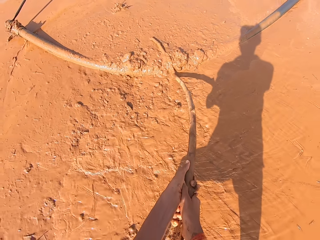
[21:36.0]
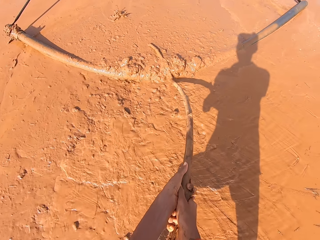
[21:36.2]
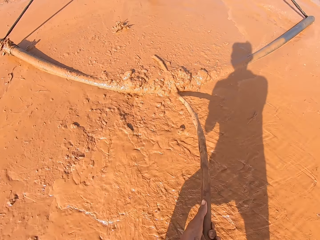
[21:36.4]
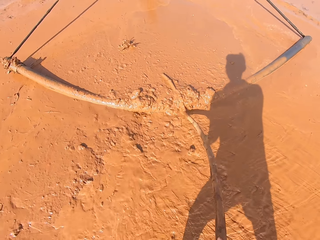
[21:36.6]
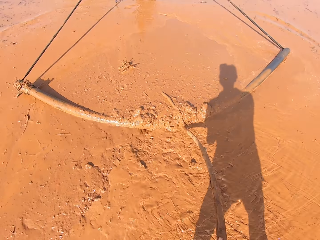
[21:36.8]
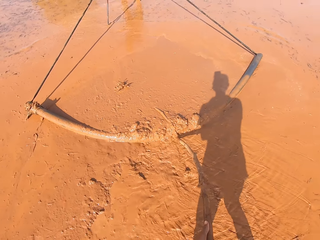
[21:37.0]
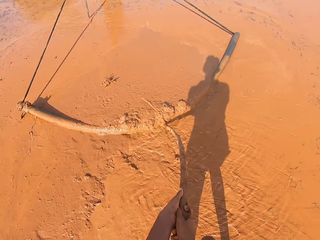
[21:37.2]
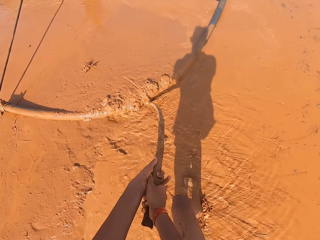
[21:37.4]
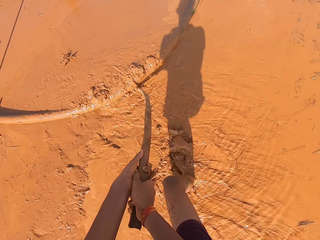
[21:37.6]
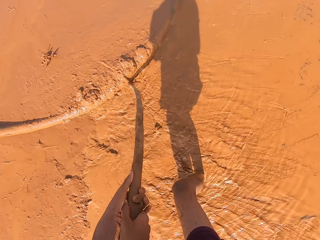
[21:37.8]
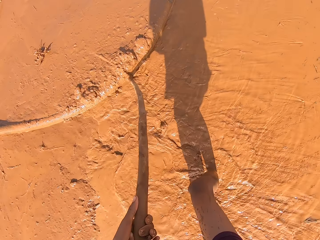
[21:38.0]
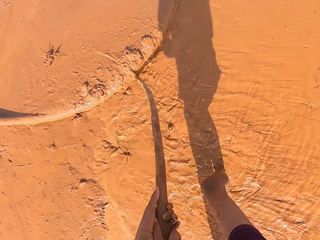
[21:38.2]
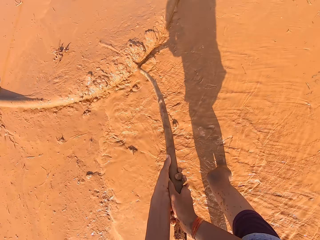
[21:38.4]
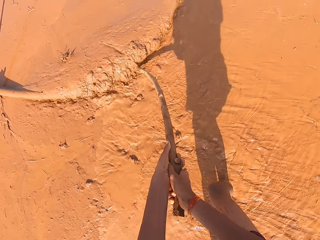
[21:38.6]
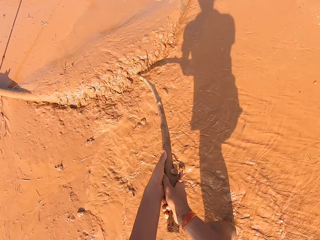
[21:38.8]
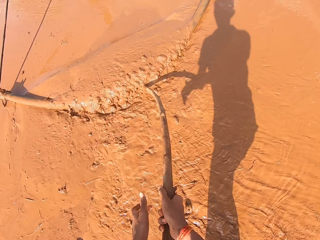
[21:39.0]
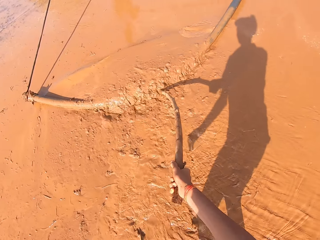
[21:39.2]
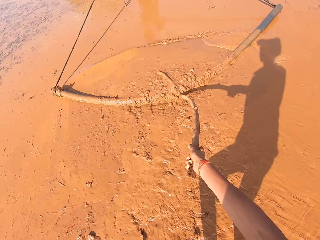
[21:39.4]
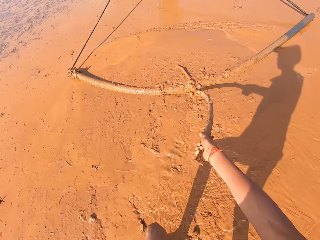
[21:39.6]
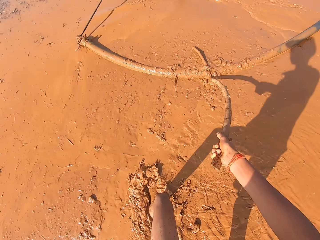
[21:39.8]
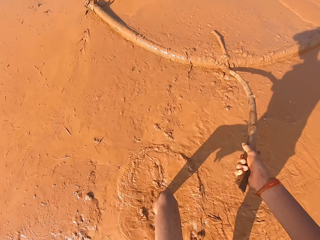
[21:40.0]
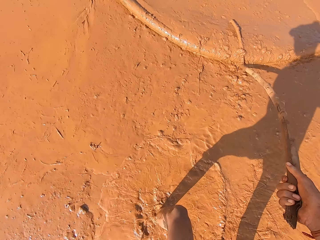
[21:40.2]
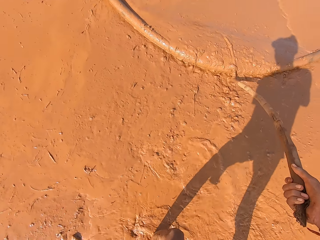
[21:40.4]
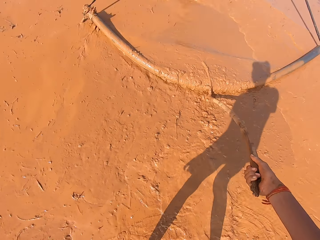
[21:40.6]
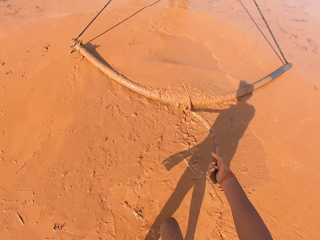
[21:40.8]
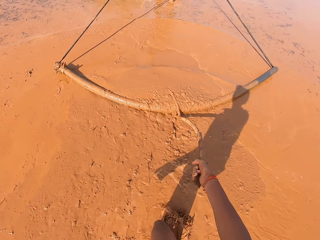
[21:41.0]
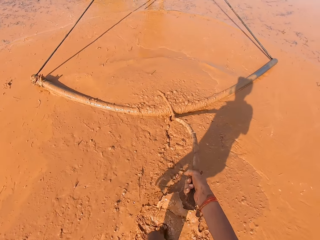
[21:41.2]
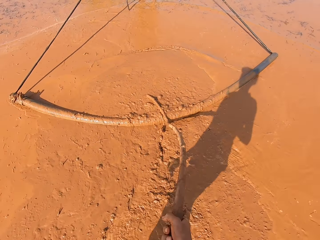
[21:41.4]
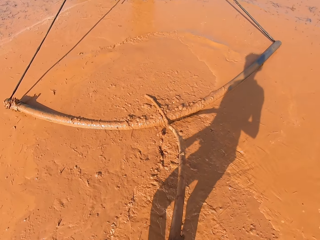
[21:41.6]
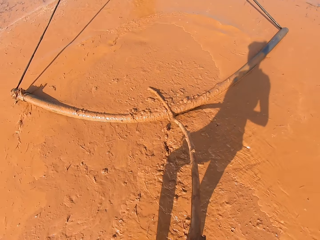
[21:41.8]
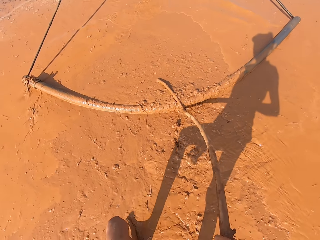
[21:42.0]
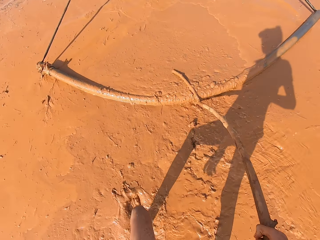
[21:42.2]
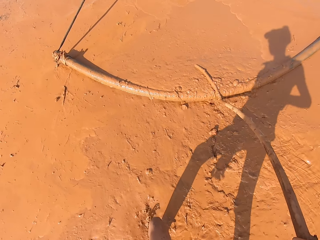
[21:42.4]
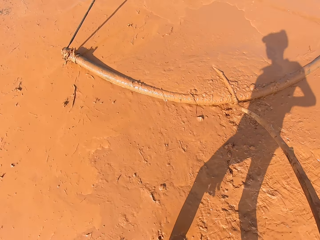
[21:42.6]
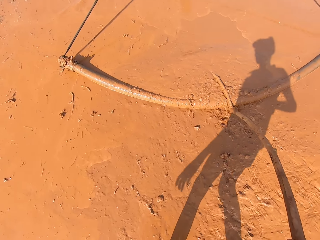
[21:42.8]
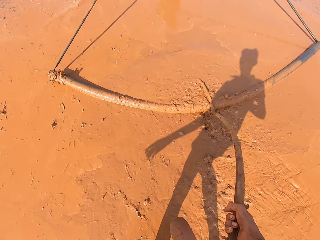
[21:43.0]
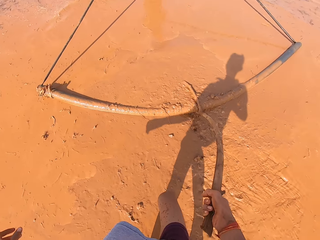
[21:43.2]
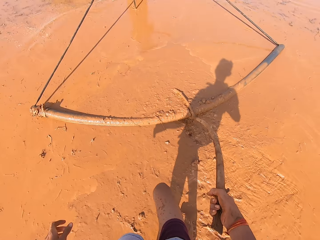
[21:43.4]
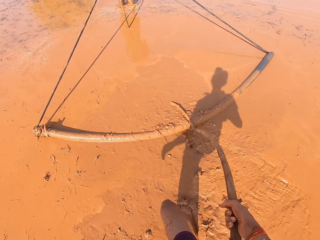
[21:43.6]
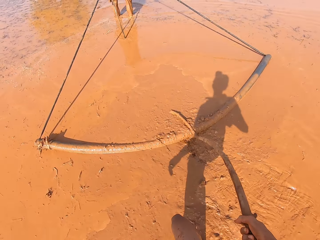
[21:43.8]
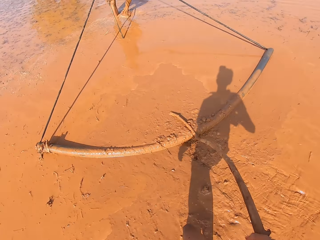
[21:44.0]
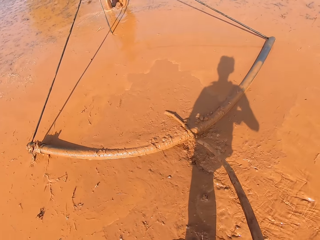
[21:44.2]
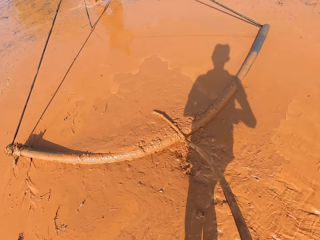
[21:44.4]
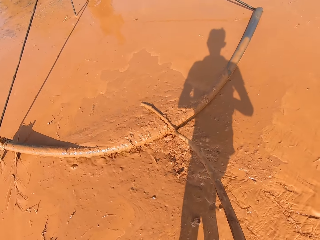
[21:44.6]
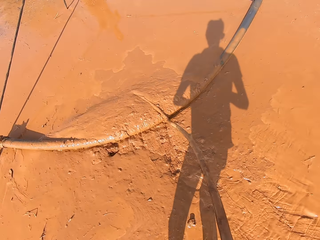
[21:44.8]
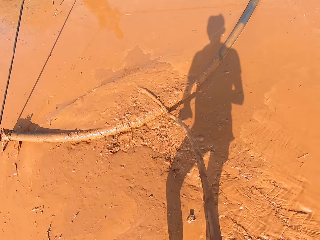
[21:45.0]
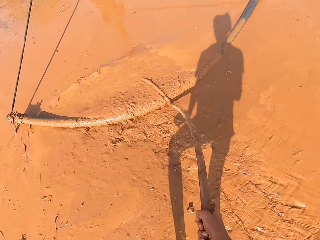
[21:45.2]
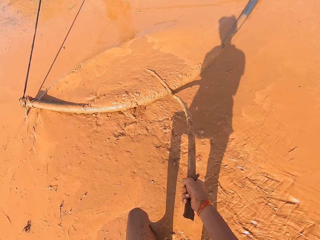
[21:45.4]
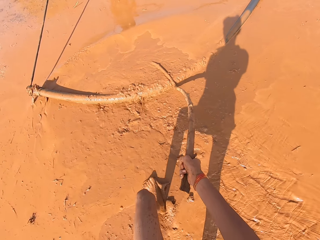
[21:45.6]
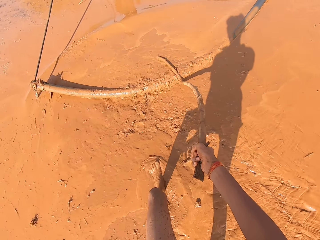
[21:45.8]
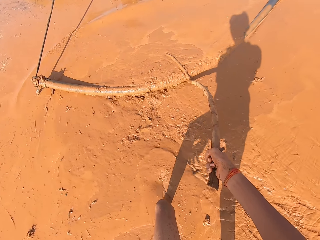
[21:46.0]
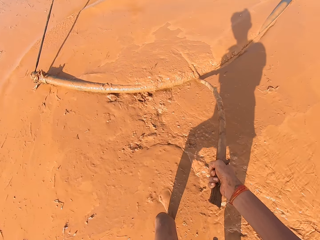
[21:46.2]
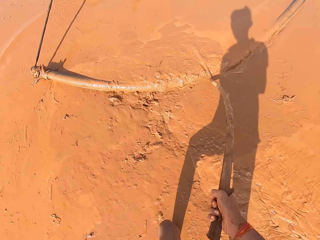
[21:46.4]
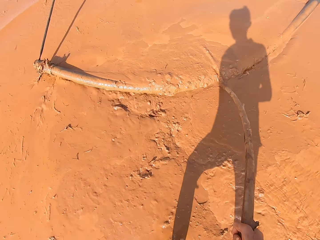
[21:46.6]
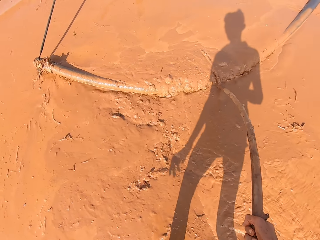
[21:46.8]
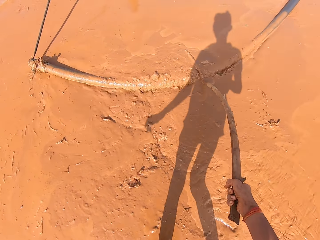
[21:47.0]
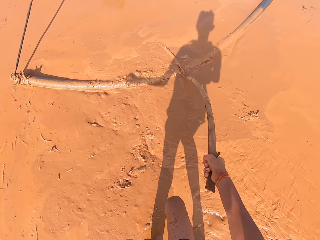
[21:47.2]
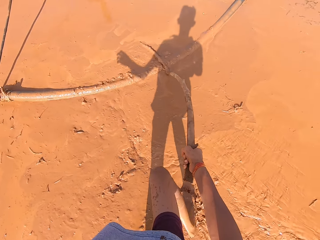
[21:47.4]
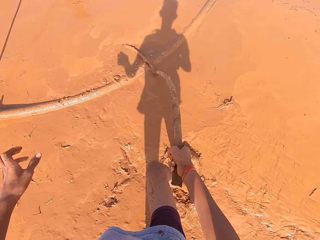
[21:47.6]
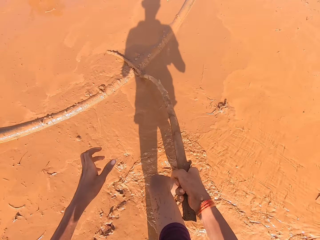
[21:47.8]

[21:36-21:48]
The camera wearer pushes the irrigation hose on the muddy water with the stick in his right hand.

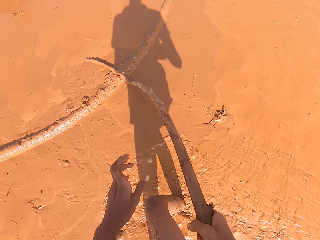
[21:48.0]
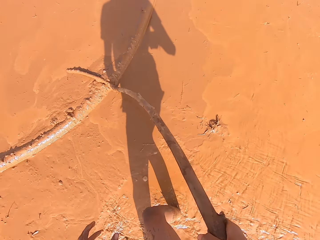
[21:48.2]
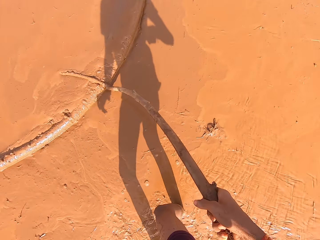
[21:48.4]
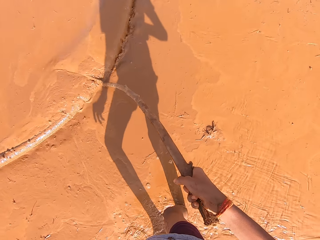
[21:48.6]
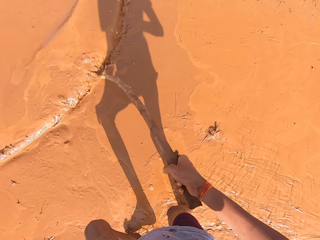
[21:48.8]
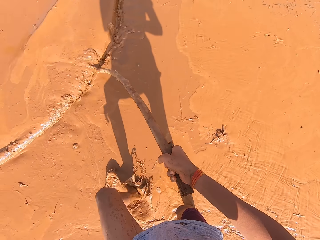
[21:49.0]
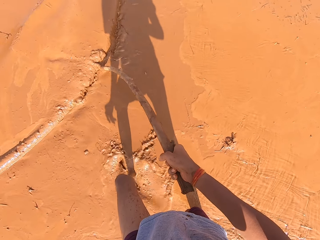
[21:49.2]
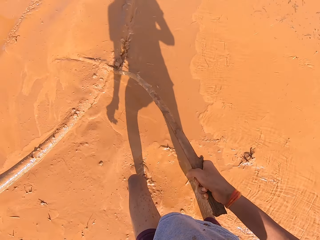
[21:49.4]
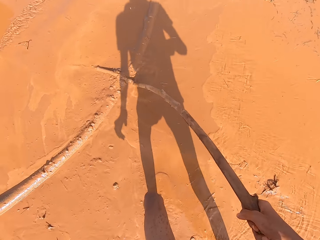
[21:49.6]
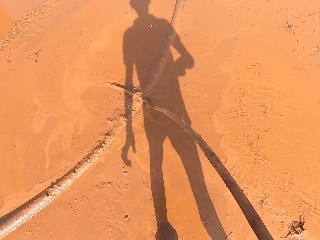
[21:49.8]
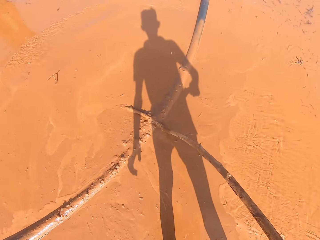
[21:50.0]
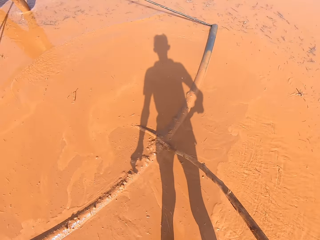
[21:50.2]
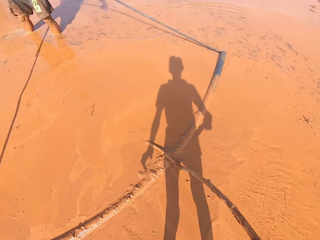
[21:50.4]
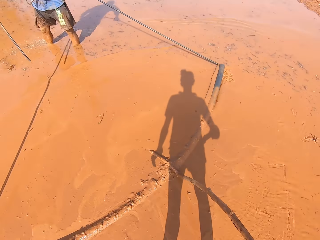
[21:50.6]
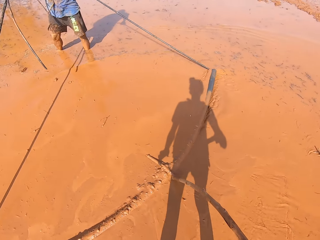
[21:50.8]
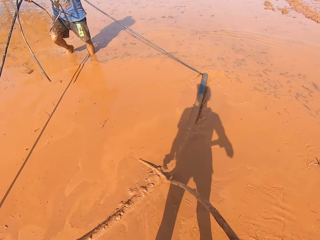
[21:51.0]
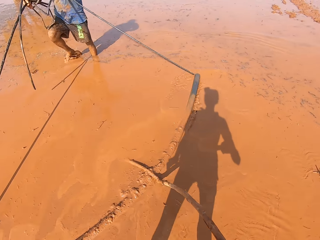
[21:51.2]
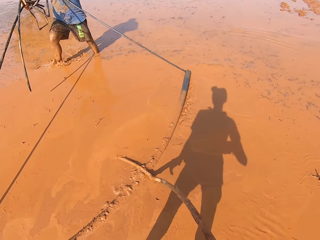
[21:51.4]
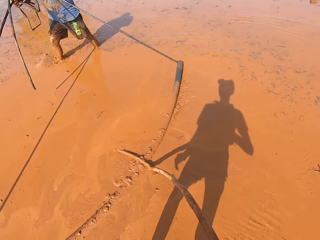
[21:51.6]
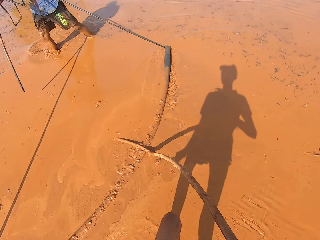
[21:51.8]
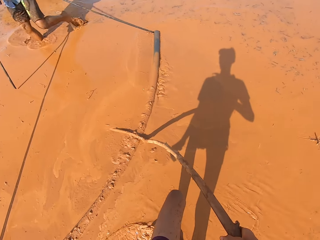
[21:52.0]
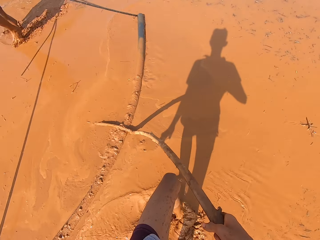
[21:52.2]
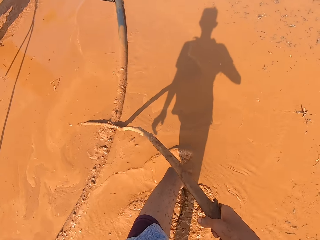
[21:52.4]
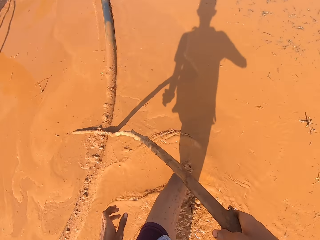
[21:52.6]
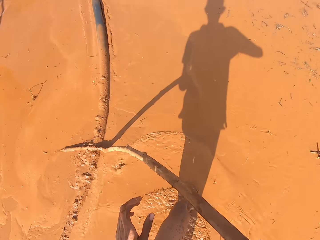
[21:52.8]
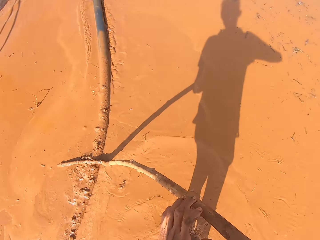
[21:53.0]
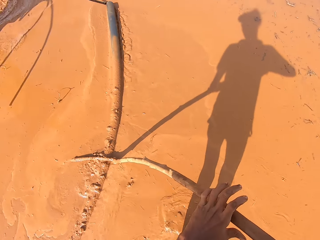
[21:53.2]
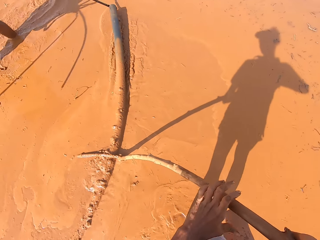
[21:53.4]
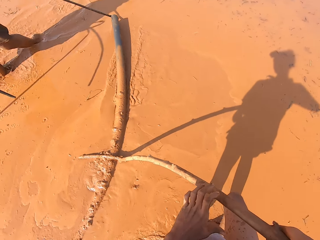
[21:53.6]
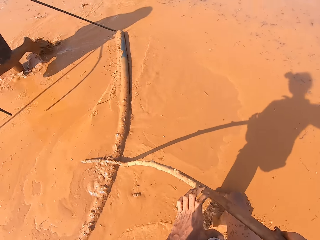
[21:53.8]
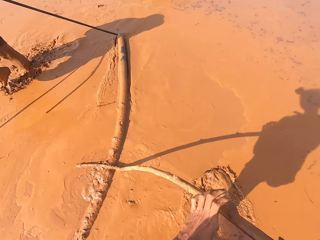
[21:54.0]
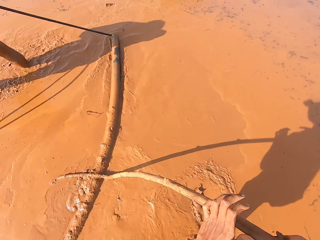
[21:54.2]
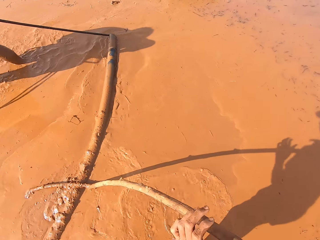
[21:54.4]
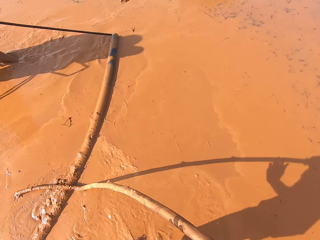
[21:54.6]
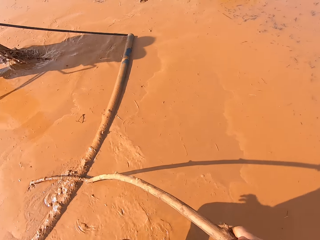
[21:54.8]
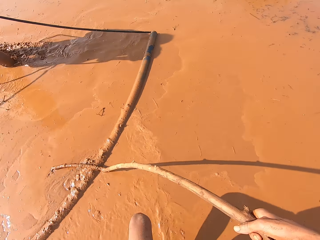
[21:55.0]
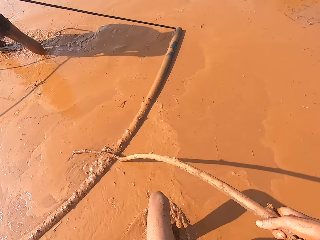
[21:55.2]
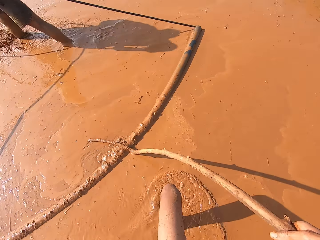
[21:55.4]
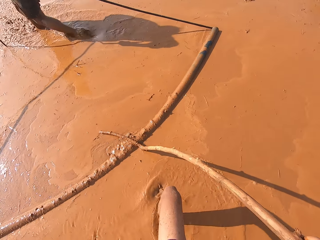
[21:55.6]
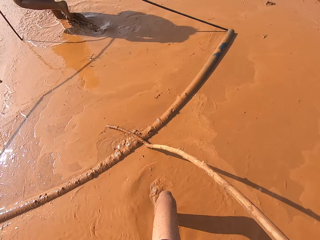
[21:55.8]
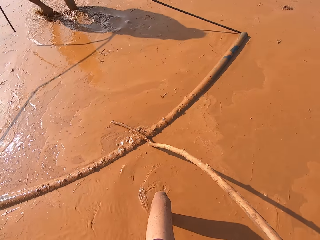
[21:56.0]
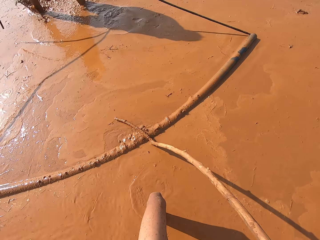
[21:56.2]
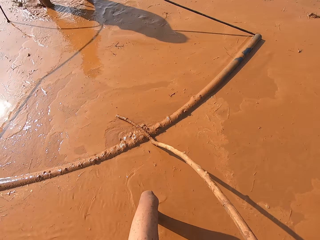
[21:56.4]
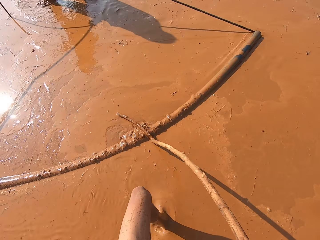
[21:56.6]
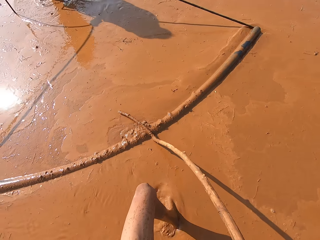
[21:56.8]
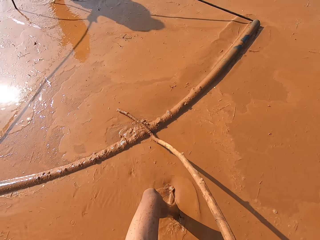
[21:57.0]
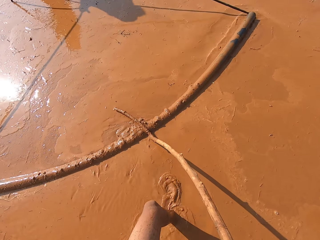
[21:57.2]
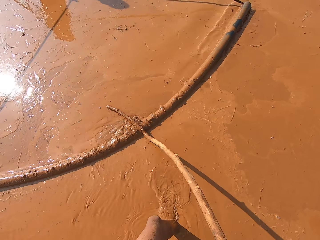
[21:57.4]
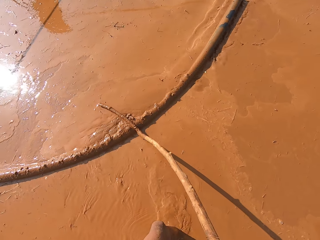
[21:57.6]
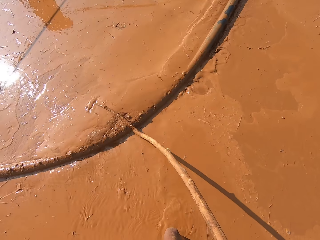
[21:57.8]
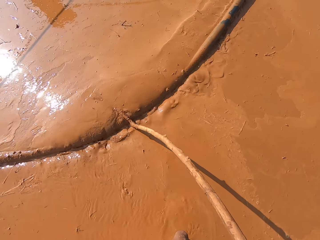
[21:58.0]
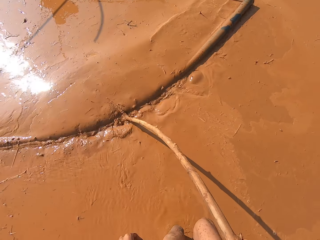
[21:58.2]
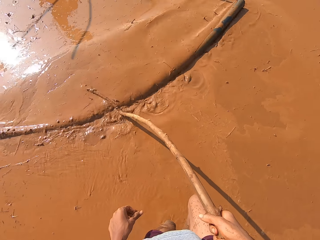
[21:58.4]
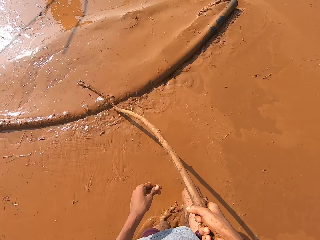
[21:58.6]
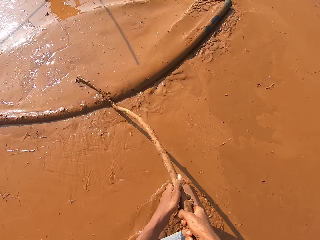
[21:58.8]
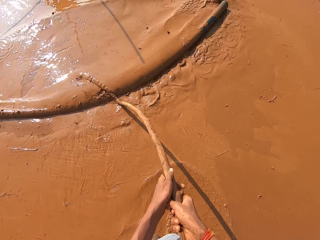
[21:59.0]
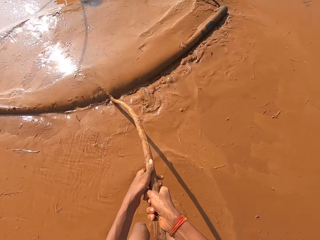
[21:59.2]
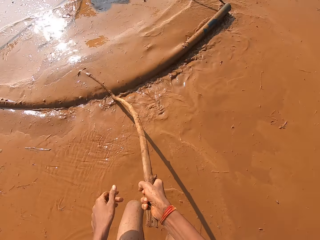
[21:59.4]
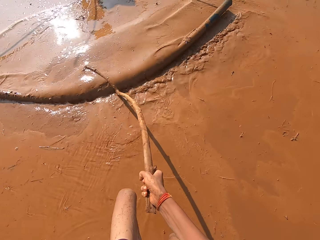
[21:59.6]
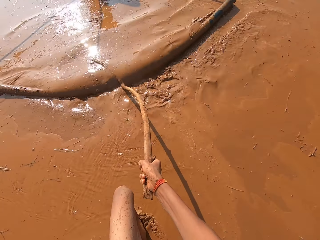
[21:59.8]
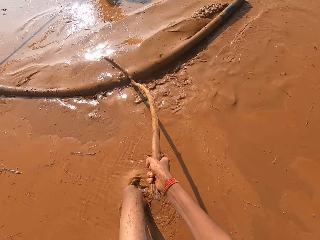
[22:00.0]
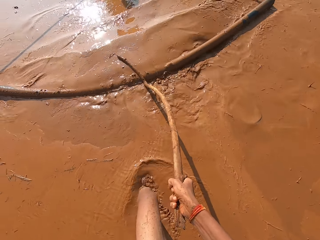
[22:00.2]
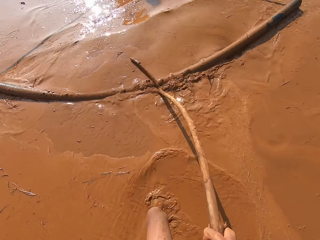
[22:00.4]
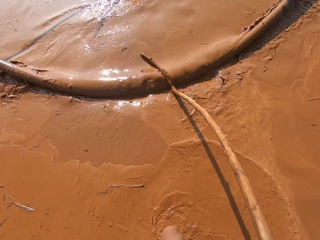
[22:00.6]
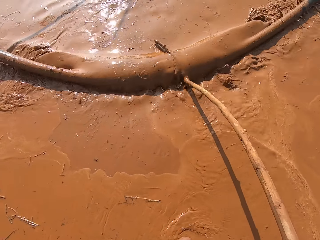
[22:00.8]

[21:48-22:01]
The camera wearer pushes the irrigation hose on the muddy water with the stick in both hands. He pushes the irrigation hose on the muddy water with the stick in his right hand.
